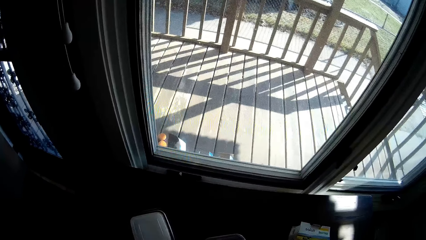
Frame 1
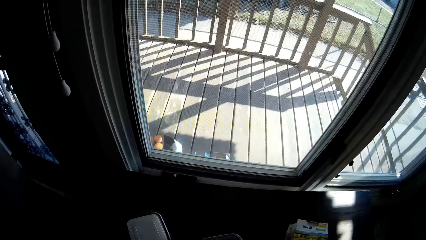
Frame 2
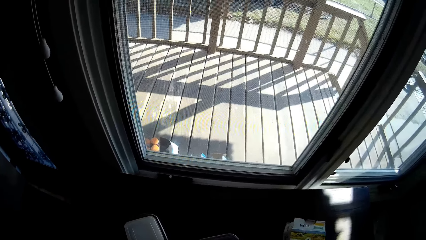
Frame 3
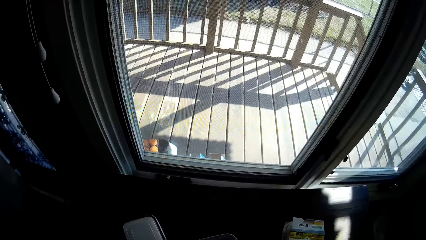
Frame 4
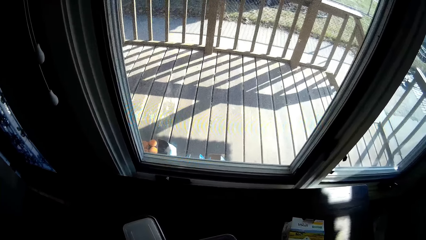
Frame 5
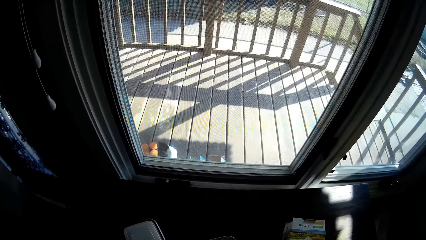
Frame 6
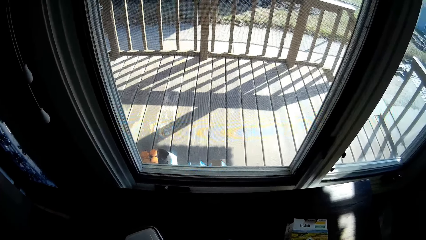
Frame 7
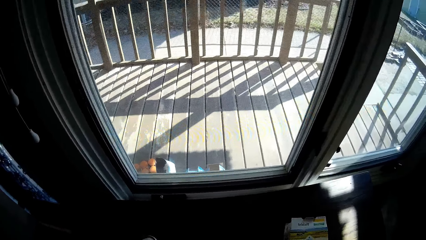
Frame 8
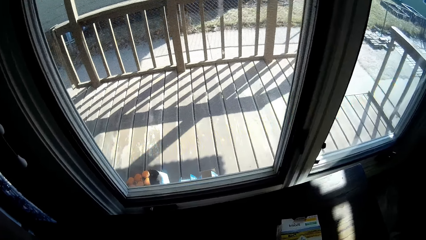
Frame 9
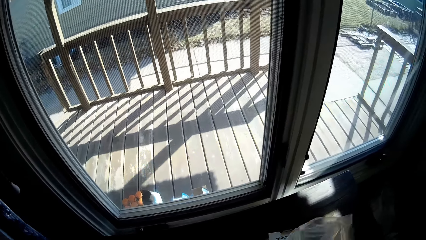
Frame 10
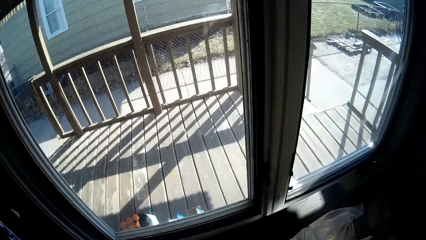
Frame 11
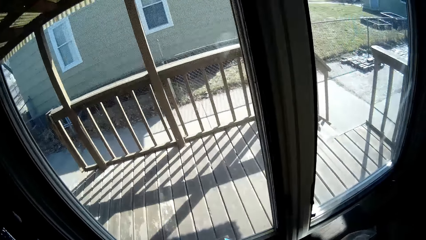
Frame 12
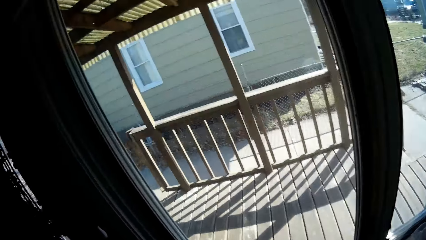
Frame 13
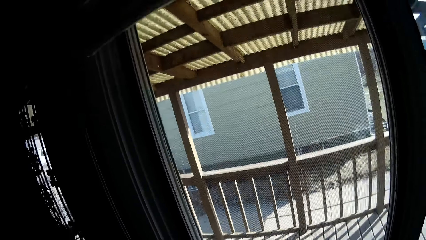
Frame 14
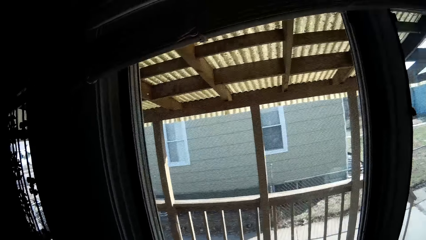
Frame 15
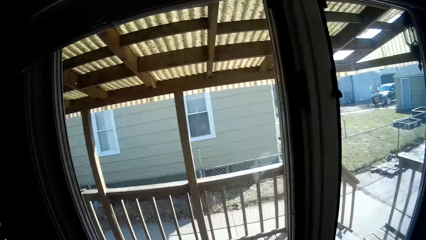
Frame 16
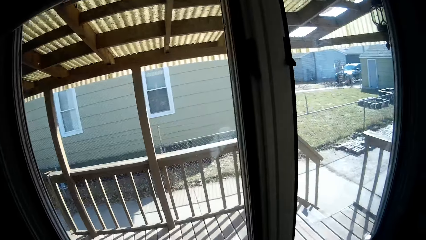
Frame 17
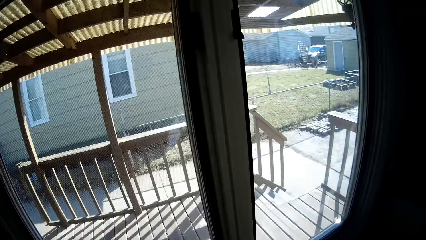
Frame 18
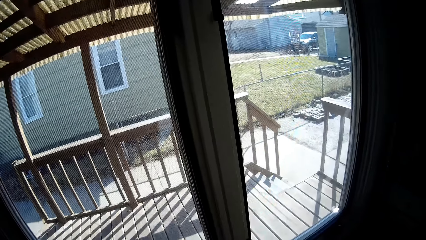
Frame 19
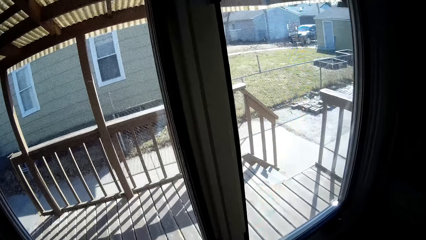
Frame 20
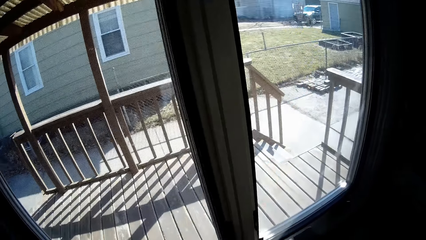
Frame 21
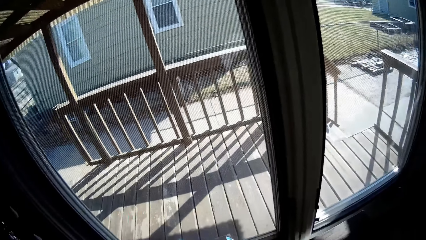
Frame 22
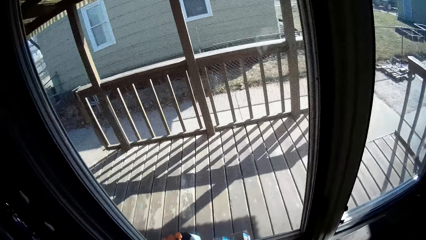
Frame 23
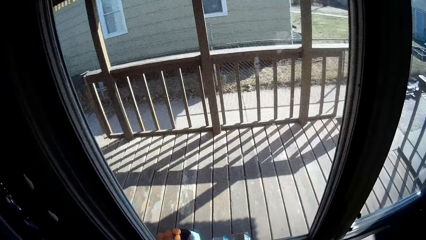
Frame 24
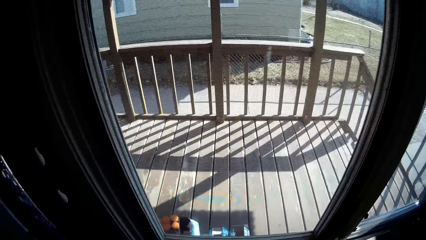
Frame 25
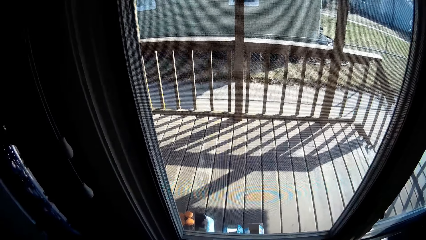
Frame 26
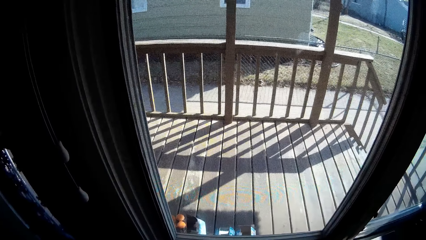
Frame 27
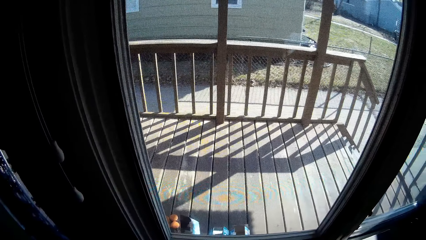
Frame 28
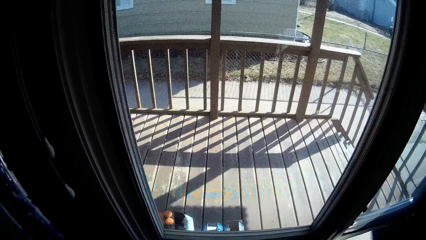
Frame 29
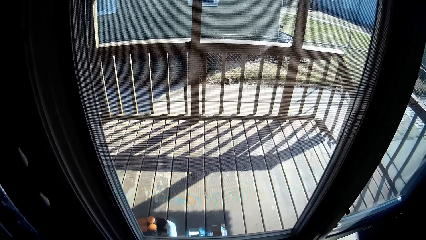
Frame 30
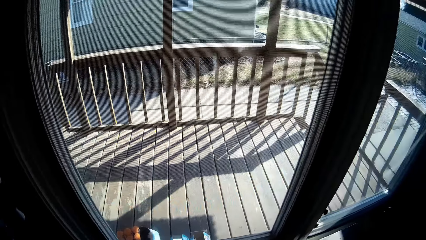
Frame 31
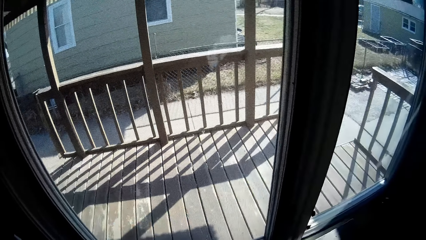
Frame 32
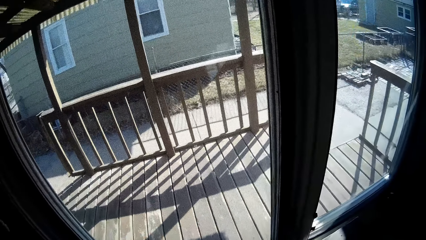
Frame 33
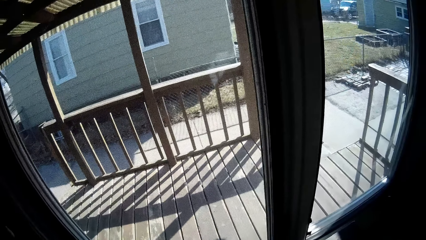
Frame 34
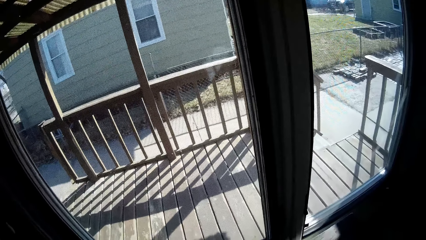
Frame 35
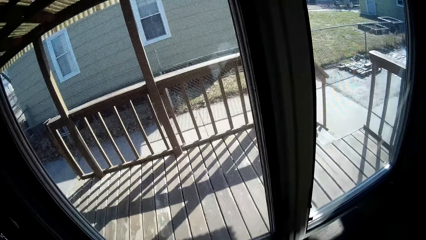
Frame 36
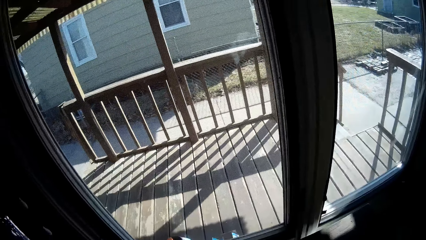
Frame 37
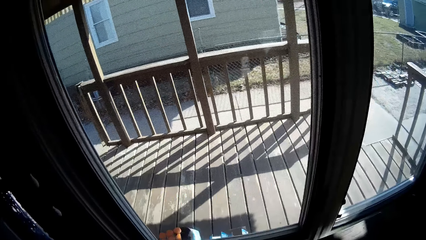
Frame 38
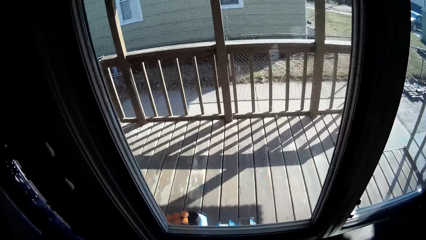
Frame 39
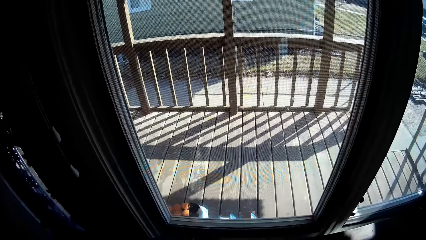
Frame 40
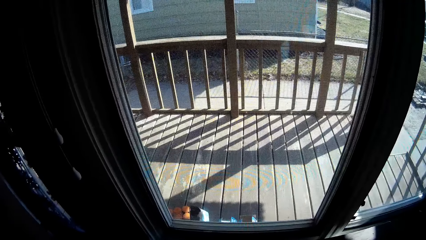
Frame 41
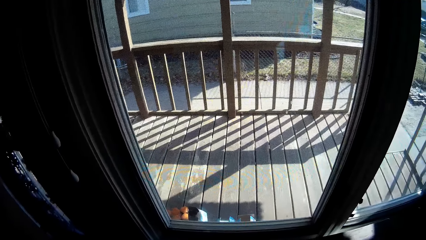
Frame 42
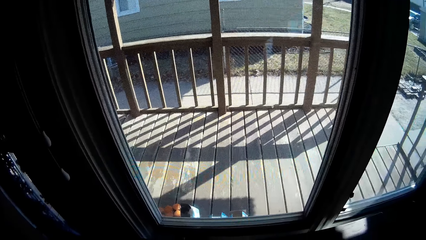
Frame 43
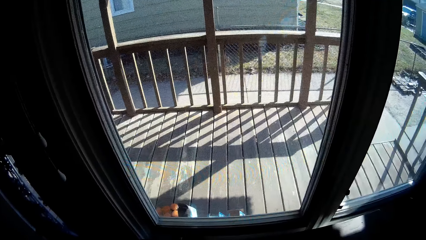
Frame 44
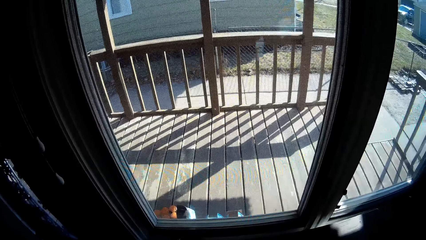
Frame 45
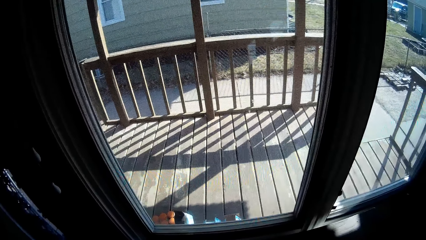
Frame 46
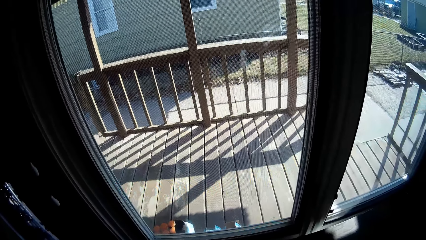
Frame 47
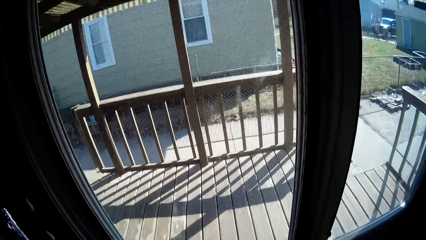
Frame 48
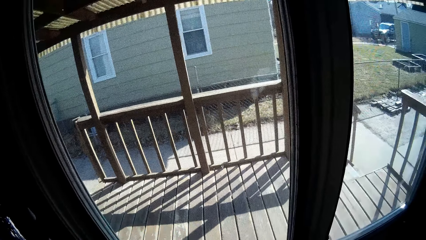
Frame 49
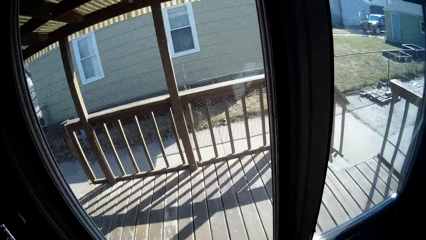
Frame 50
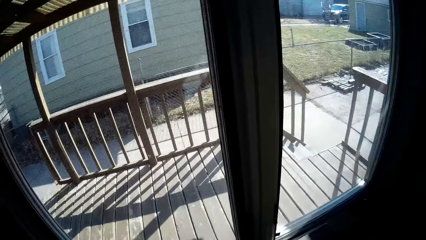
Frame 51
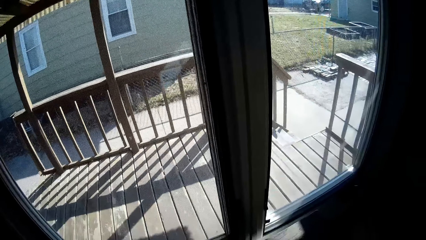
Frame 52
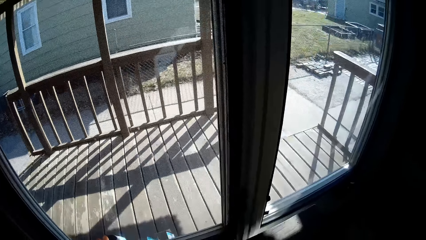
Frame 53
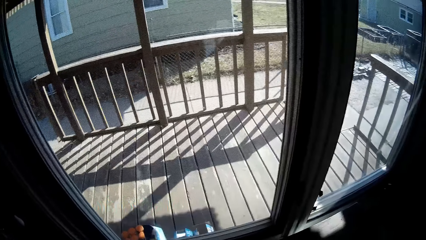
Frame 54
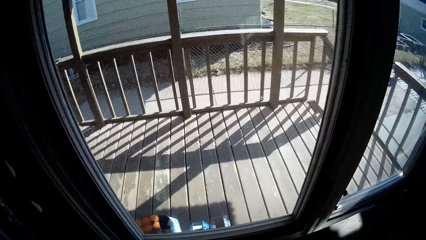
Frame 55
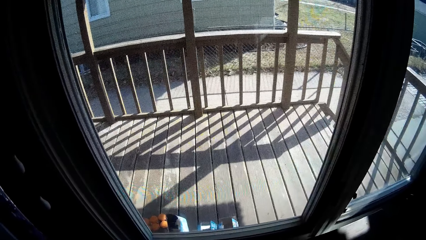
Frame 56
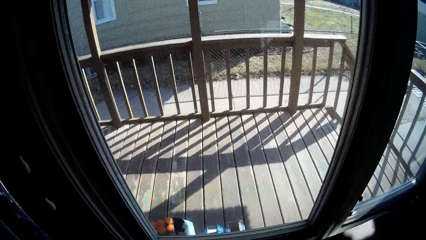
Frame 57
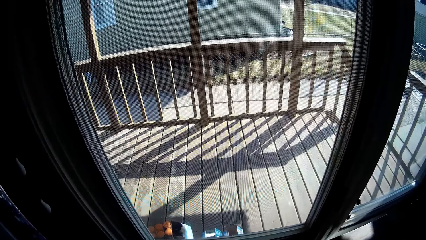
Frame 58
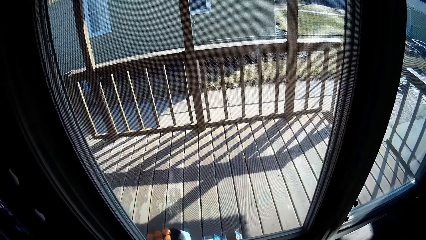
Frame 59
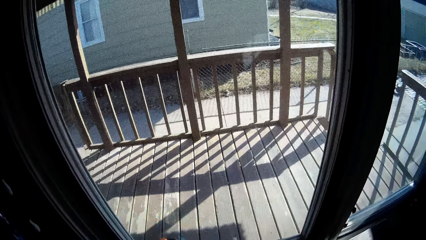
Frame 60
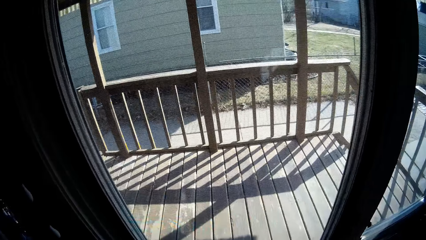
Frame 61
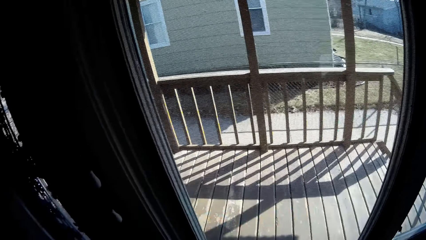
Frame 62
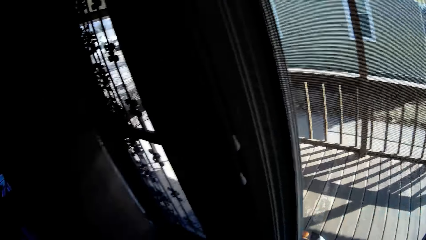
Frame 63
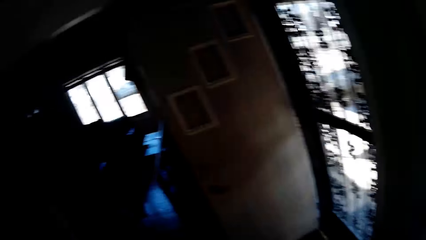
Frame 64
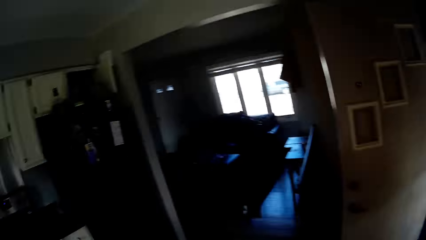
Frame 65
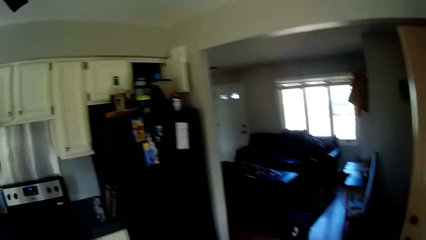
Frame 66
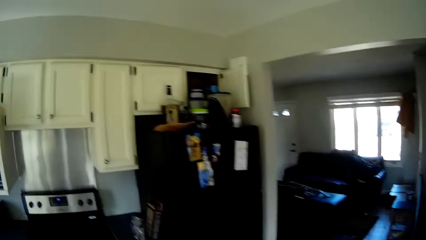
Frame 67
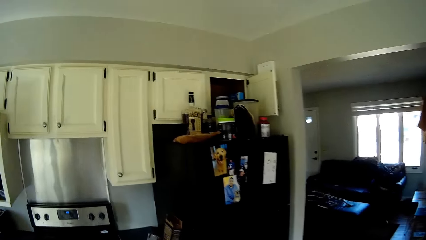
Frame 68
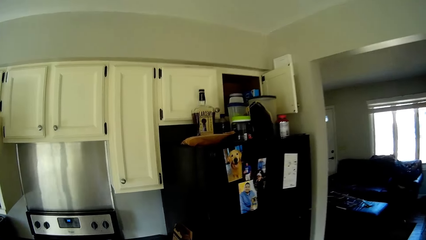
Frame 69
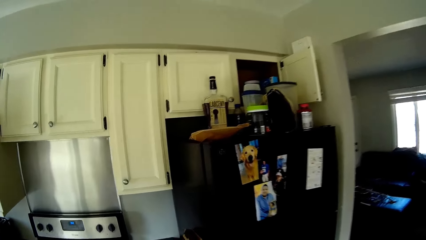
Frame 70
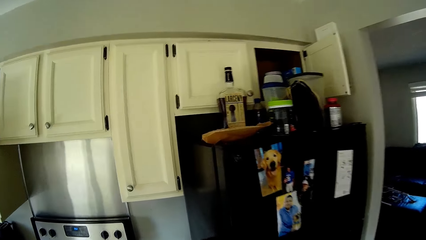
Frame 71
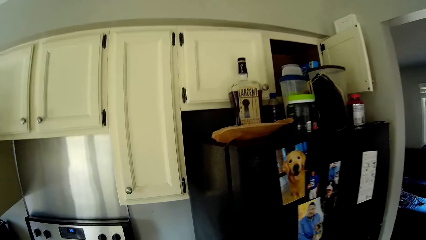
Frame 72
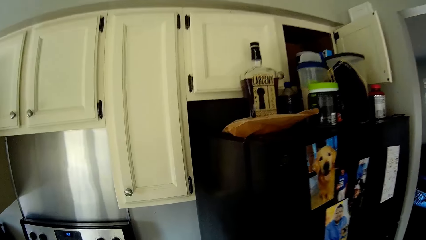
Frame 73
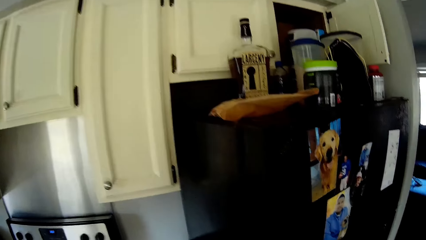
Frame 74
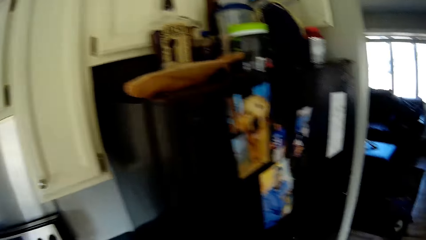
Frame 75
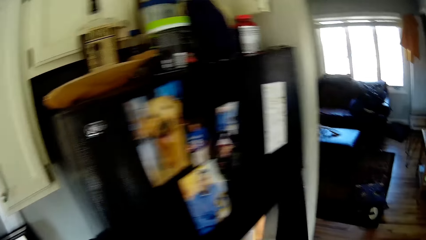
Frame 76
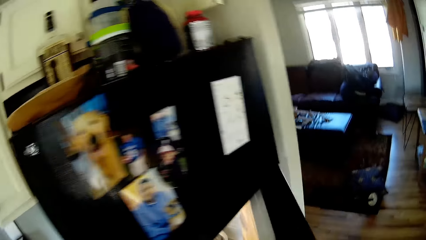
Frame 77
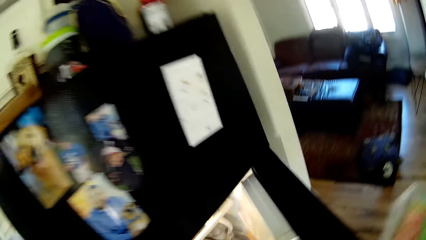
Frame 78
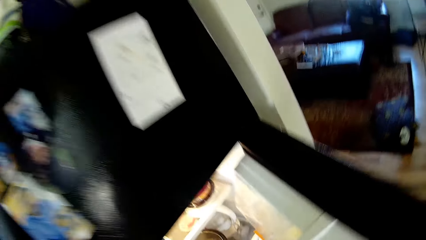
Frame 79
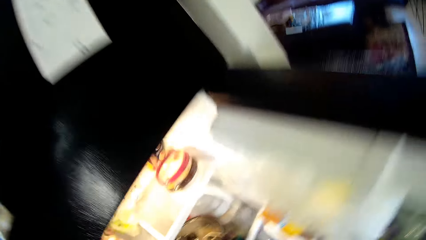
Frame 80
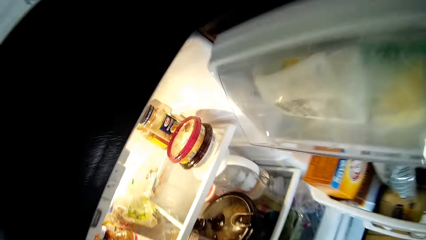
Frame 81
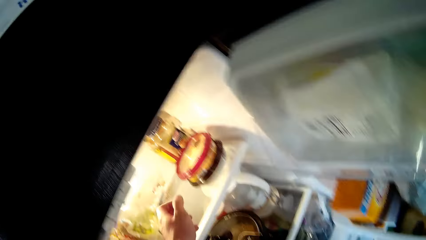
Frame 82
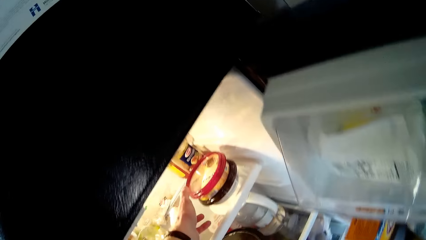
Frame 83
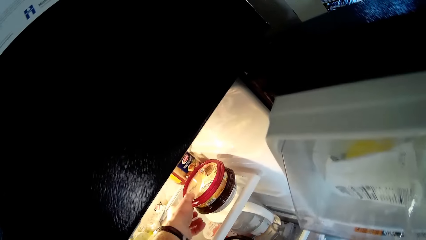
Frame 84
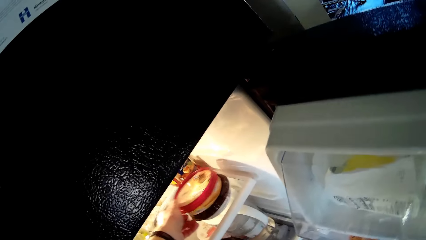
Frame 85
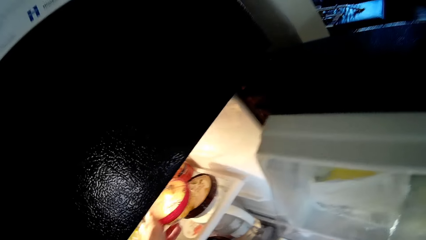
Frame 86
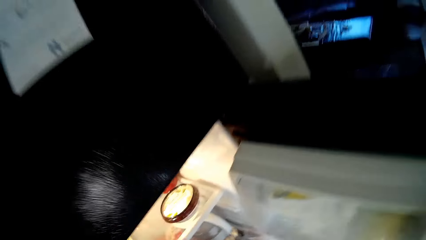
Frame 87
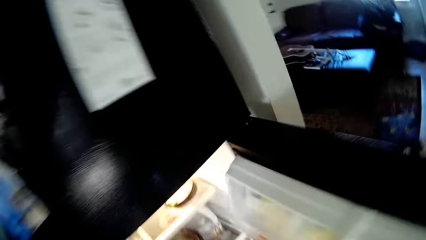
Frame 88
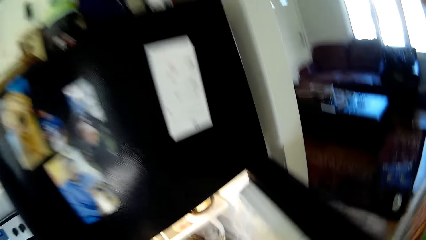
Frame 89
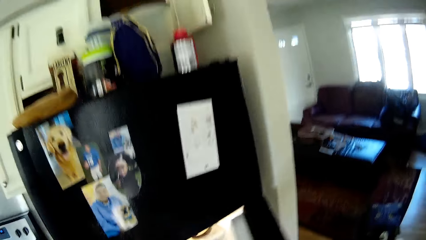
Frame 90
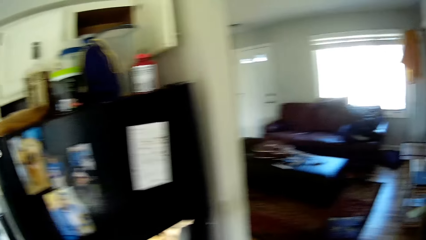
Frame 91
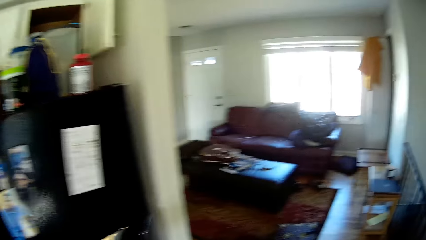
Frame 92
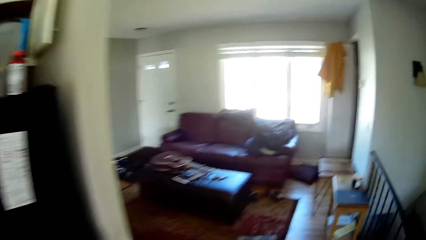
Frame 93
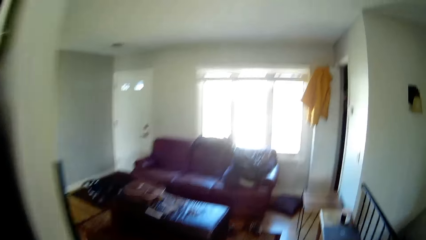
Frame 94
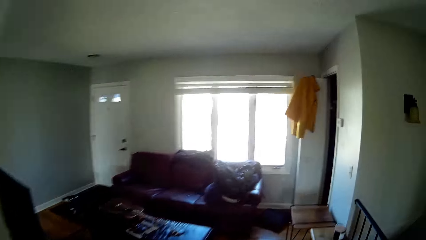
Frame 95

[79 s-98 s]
The camera wearer walks in the bedroom. They open the fridge and pick up a container from the fridge.
